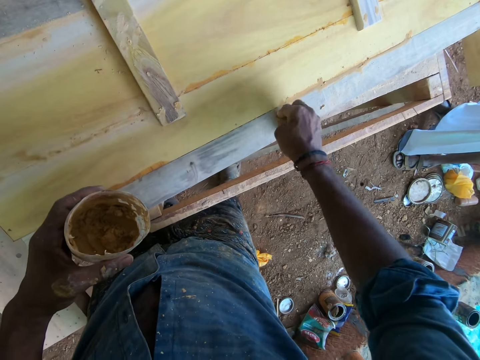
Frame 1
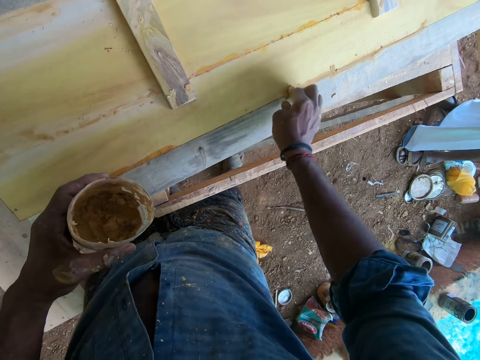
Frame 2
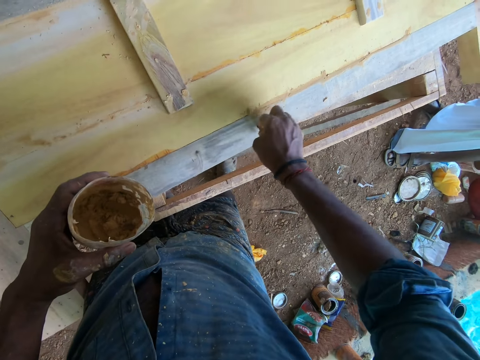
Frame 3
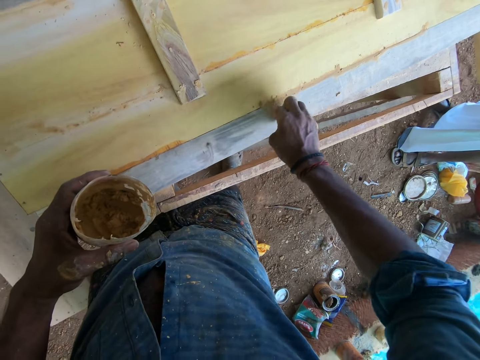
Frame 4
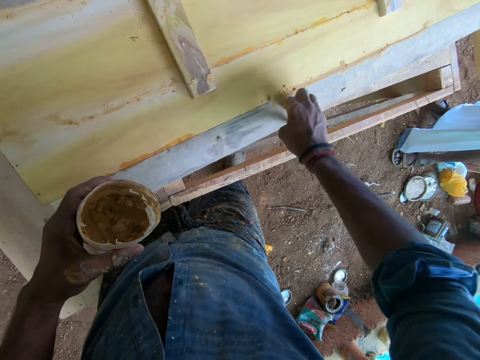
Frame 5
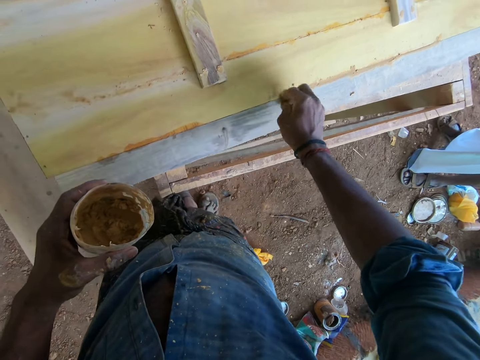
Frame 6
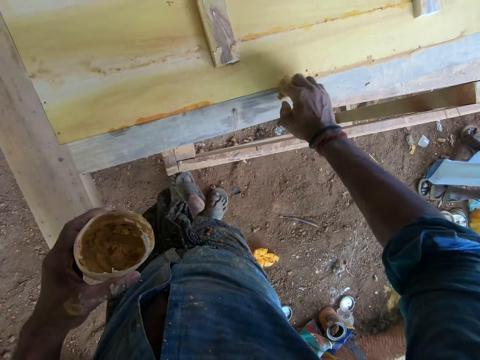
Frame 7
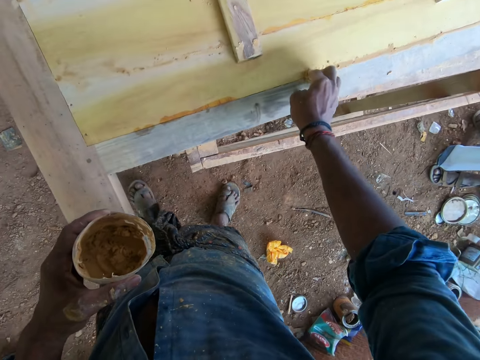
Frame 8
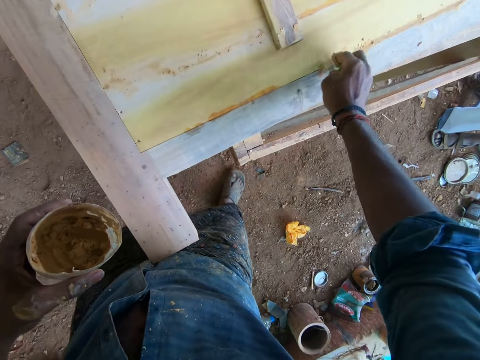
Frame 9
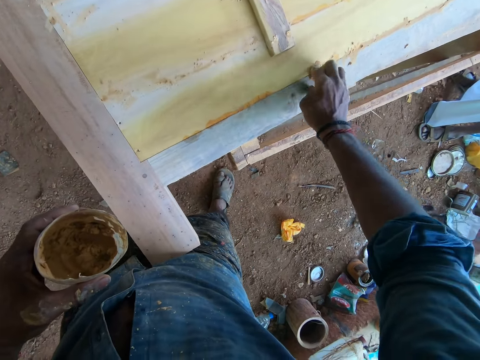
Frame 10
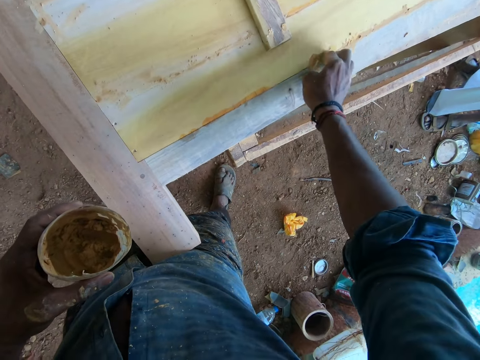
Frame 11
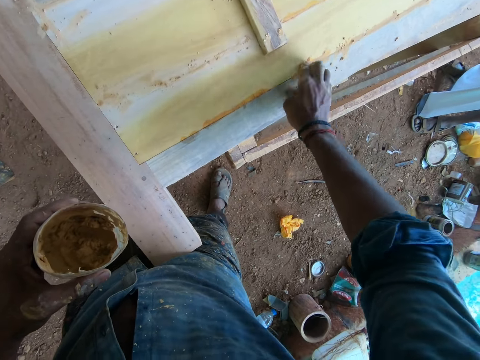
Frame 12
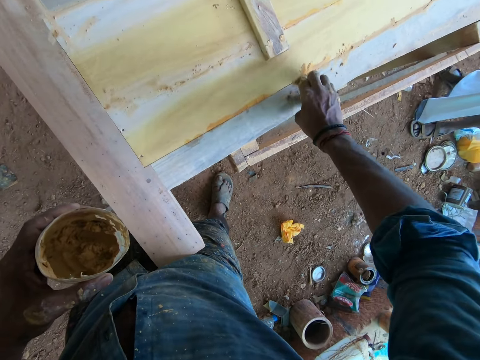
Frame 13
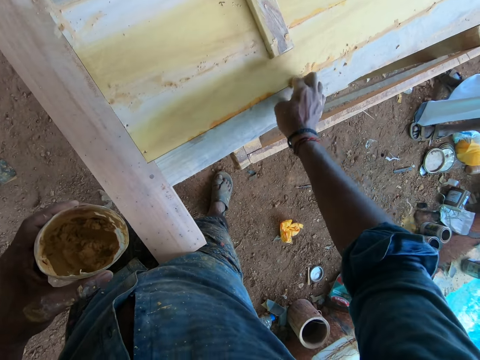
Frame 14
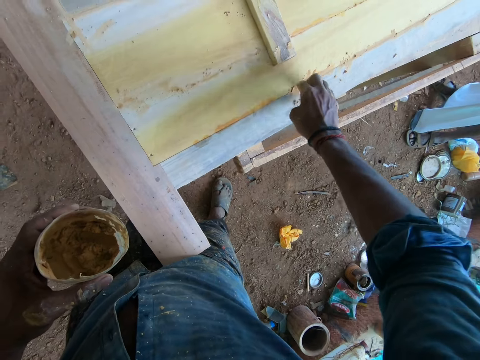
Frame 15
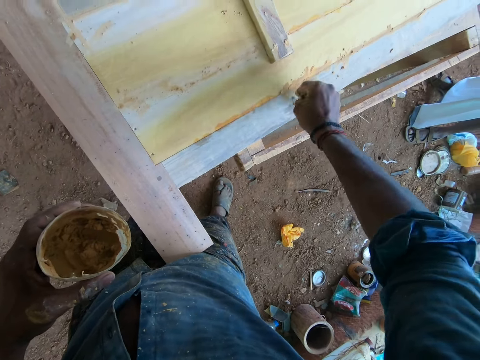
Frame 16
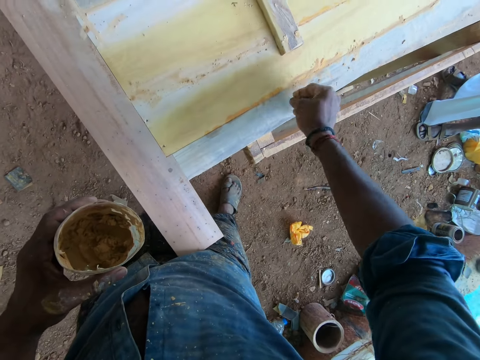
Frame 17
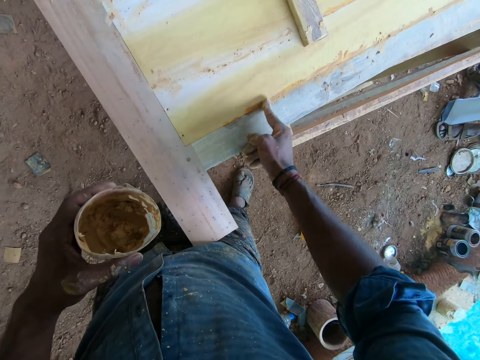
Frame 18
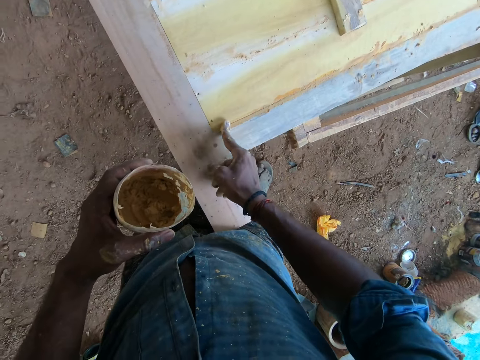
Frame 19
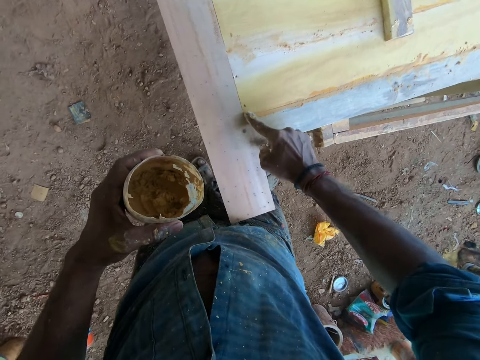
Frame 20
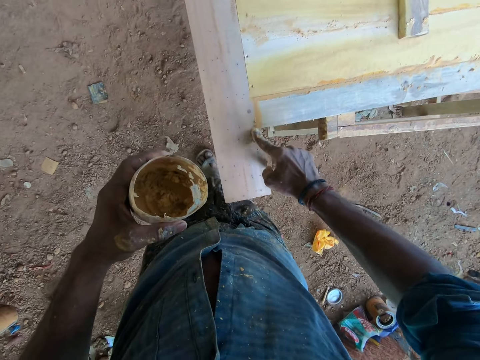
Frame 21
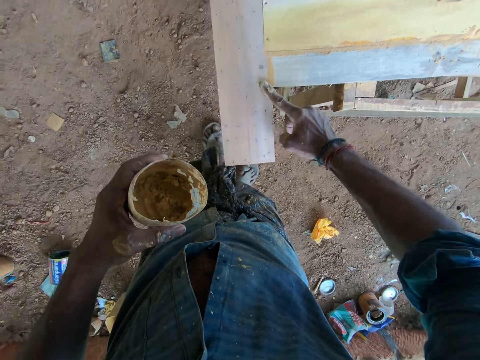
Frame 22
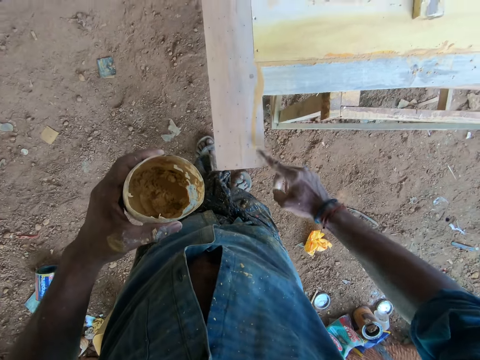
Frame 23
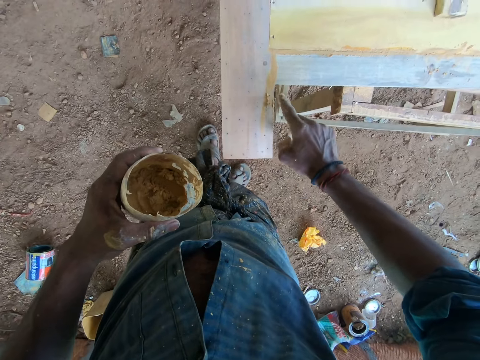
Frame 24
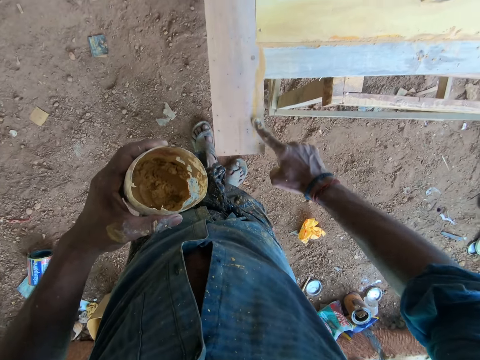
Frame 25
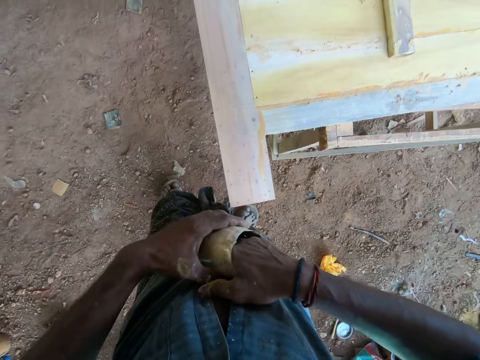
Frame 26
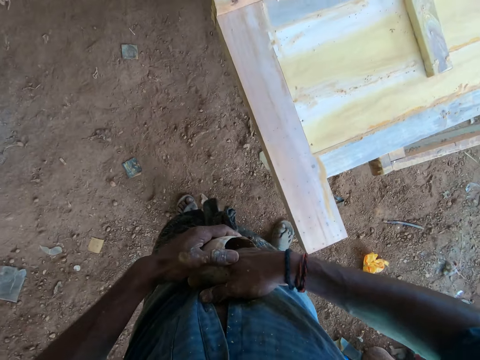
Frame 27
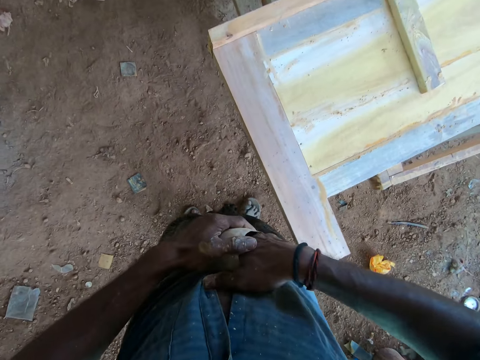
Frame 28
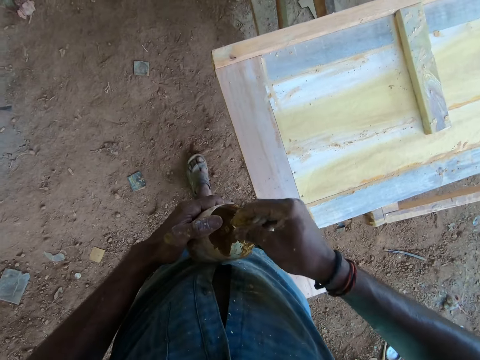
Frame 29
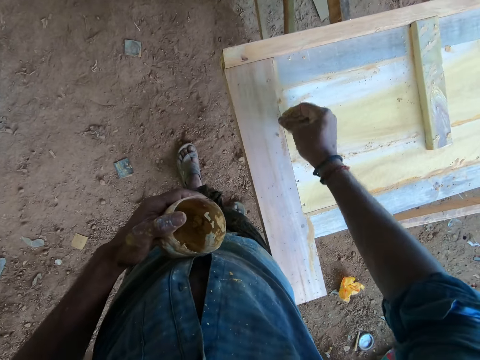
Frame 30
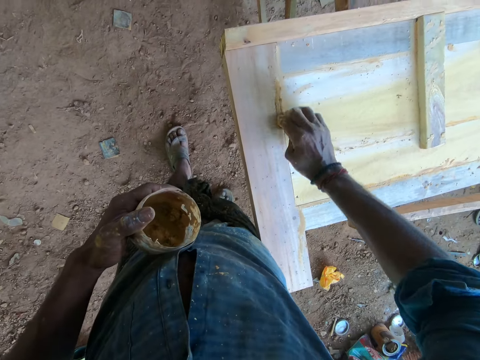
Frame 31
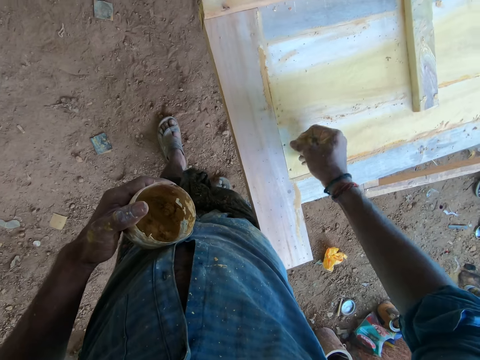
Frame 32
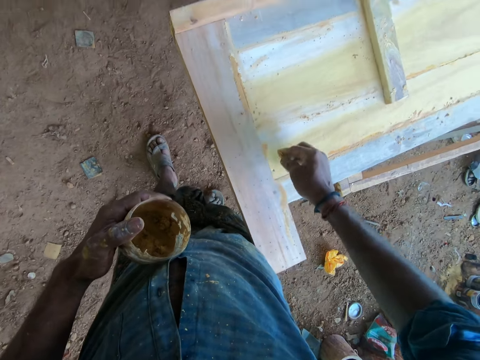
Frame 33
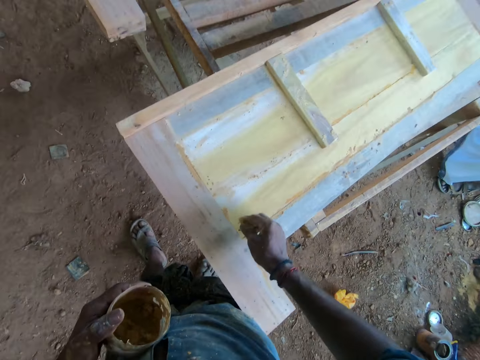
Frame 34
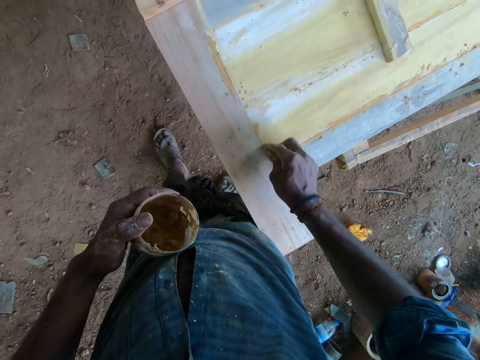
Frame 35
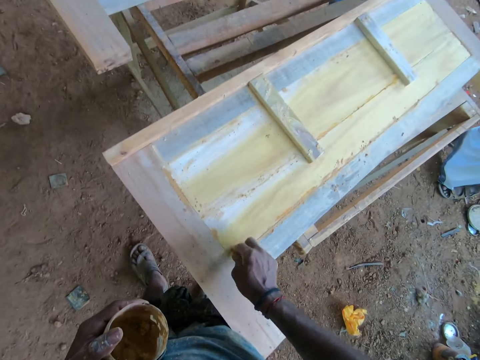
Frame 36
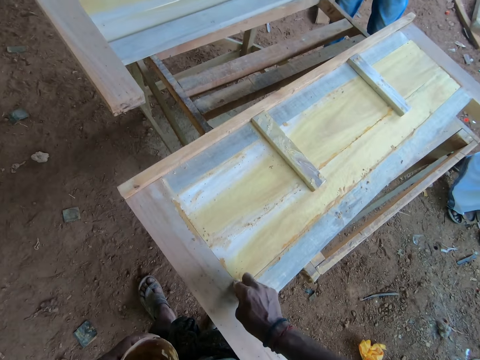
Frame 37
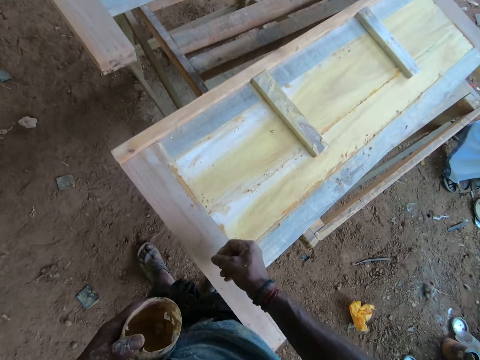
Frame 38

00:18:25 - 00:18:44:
The camera wearer scoops wood filler from a container with the hand. They apply the wood filler on the wood.

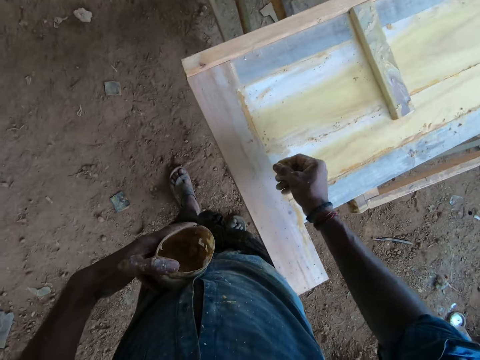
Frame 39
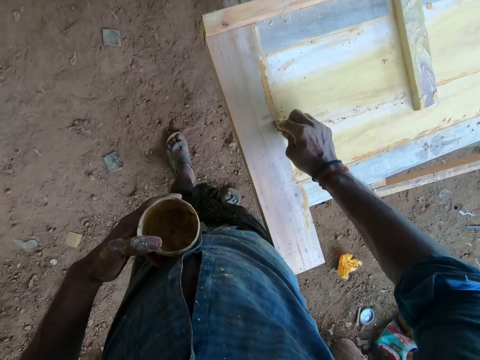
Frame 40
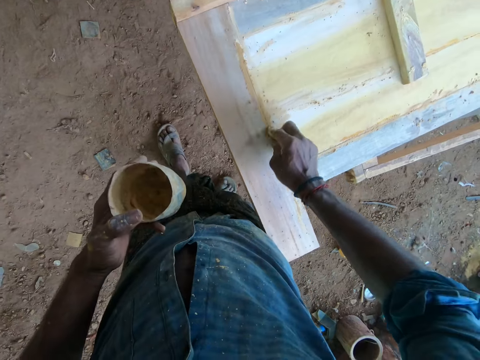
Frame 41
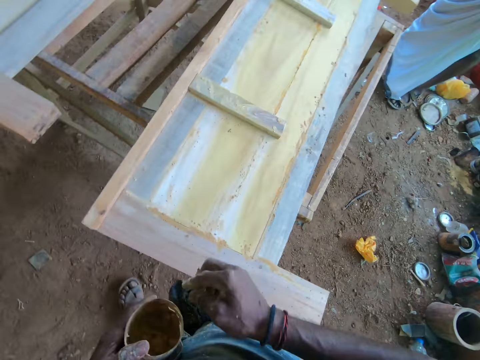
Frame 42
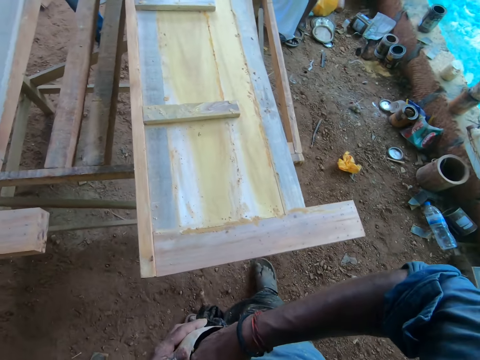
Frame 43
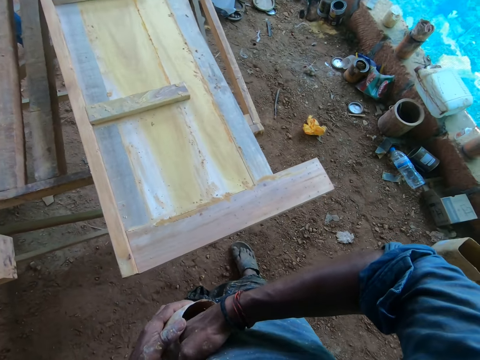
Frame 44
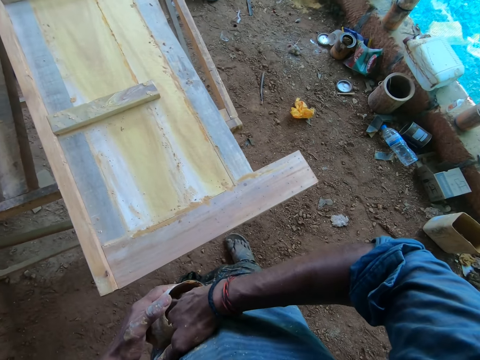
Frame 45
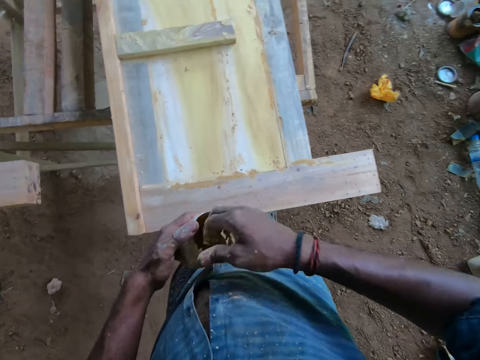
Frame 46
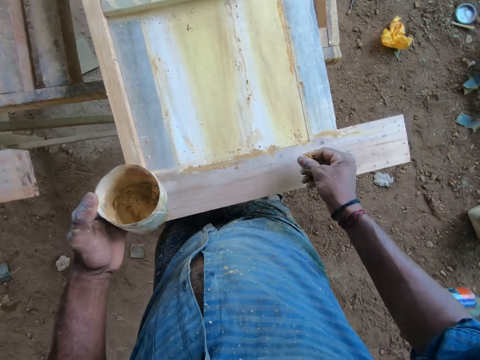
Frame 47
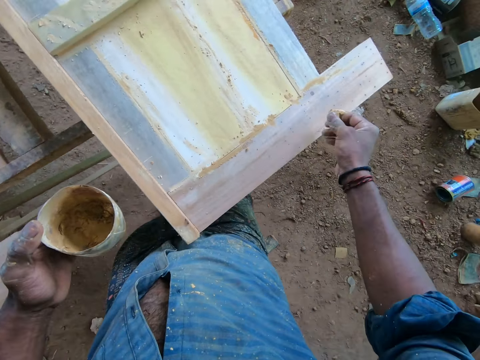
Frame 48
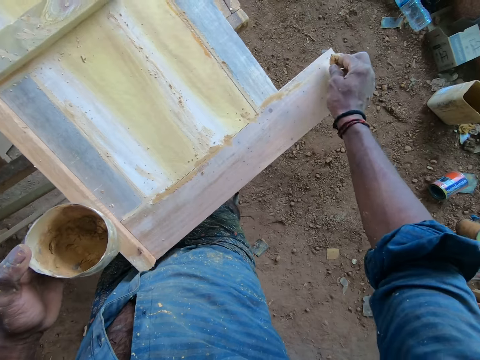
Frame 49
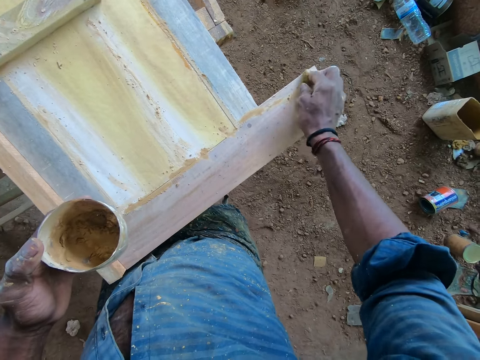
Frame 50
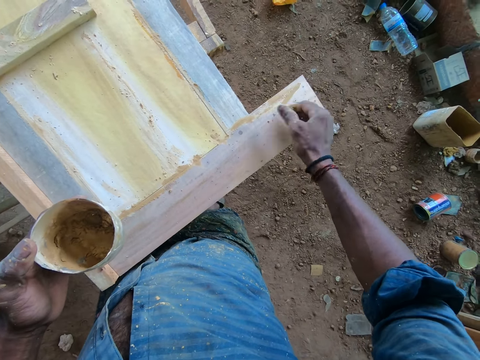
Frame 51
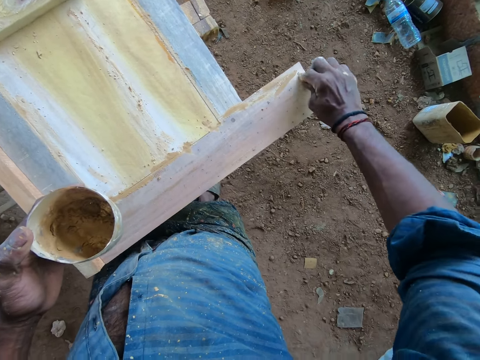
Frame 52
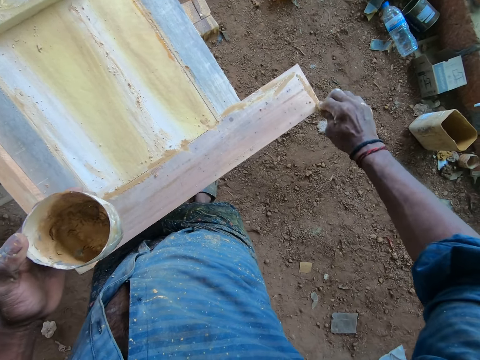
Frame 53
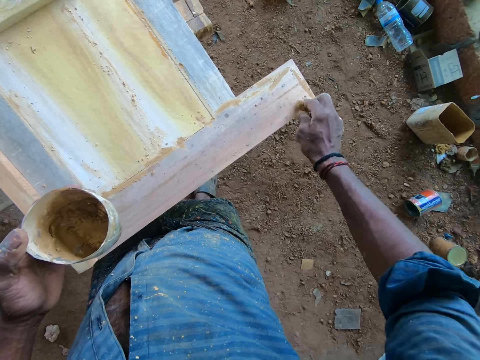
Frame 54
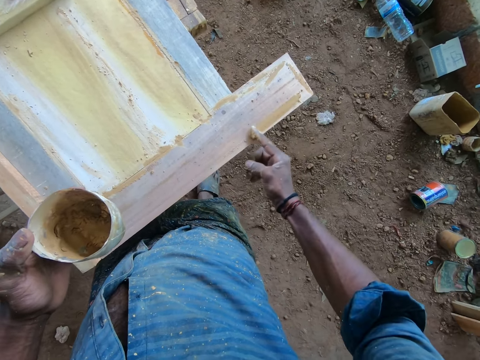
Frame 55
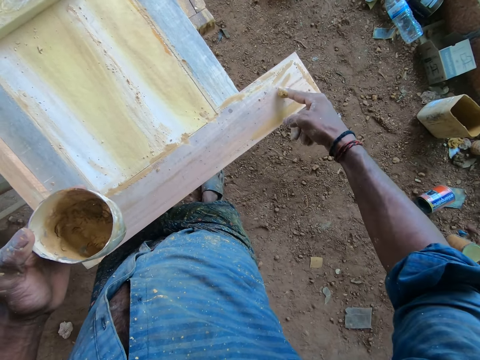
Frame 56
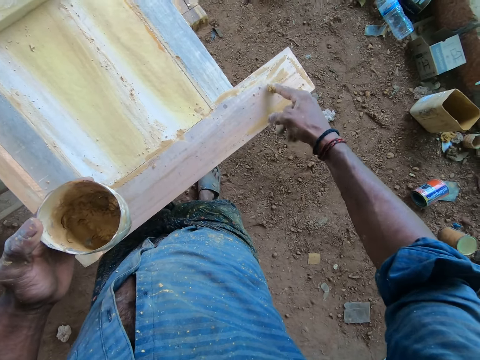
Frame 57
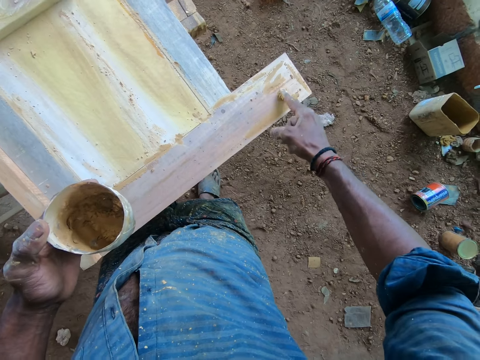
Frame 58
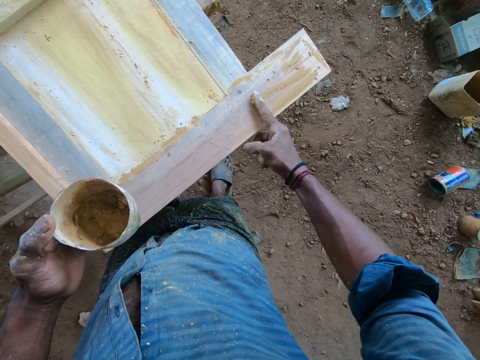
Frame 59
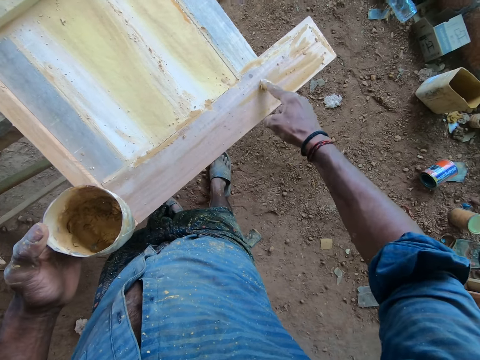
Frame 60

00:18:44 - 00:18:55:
The camera wearer scoops wood filler from a container with the hand. They look around. They apply the wood filler on the wood.
